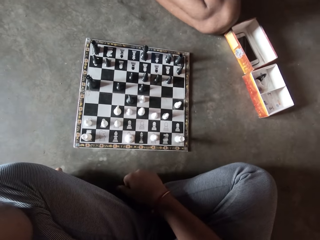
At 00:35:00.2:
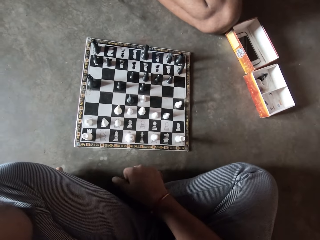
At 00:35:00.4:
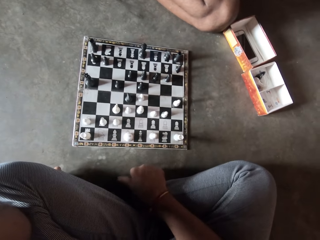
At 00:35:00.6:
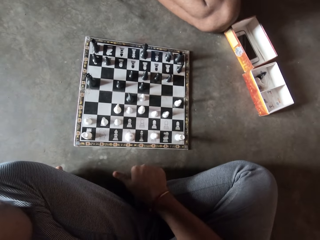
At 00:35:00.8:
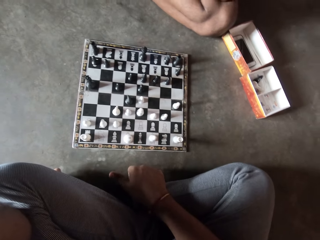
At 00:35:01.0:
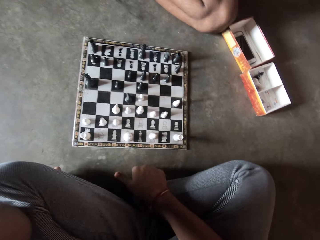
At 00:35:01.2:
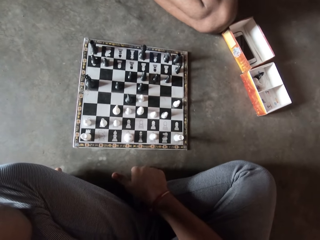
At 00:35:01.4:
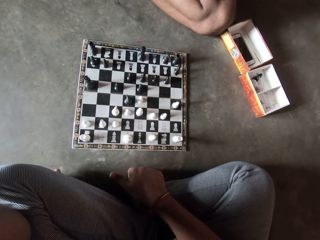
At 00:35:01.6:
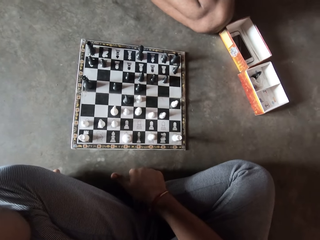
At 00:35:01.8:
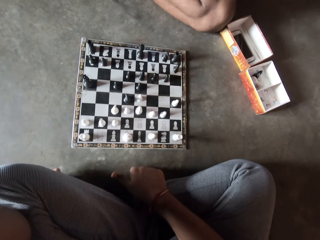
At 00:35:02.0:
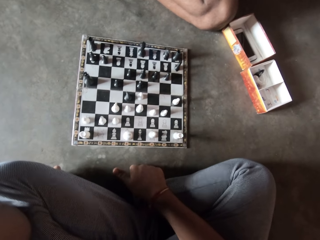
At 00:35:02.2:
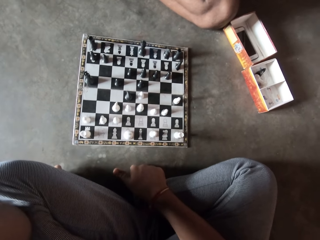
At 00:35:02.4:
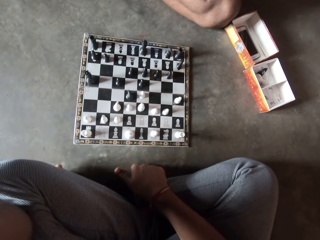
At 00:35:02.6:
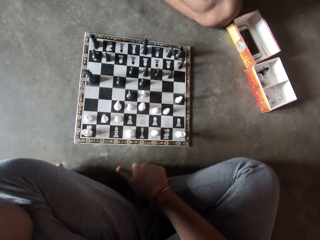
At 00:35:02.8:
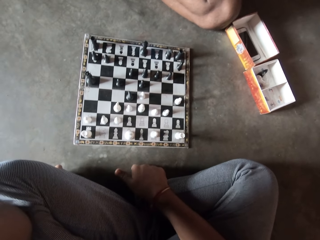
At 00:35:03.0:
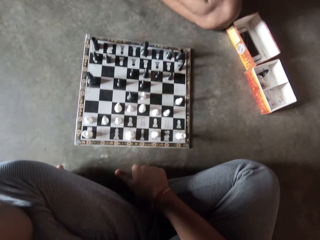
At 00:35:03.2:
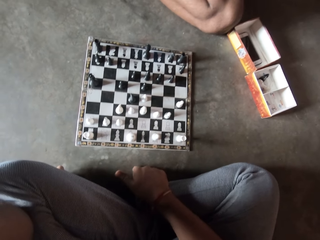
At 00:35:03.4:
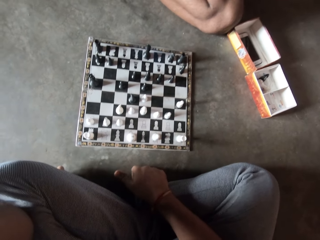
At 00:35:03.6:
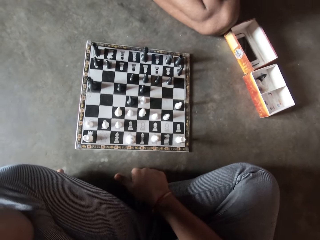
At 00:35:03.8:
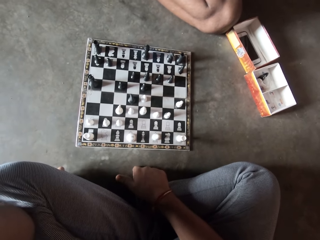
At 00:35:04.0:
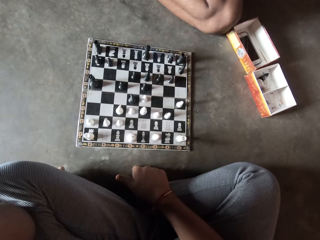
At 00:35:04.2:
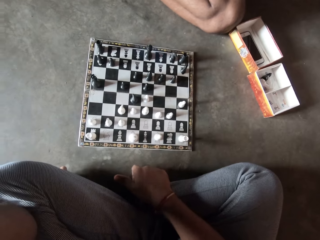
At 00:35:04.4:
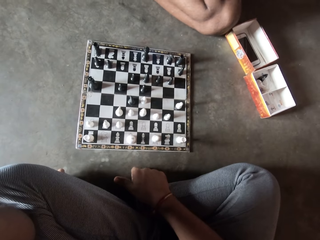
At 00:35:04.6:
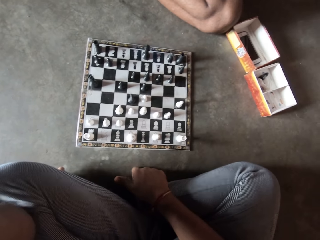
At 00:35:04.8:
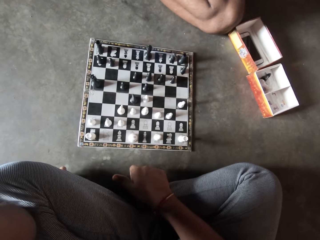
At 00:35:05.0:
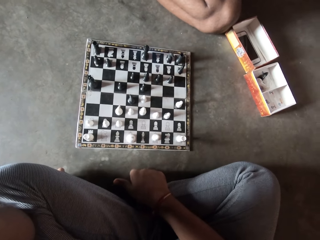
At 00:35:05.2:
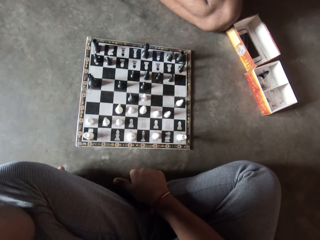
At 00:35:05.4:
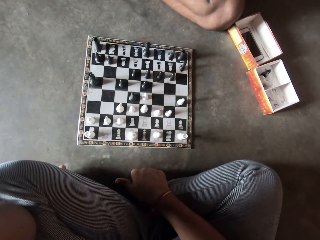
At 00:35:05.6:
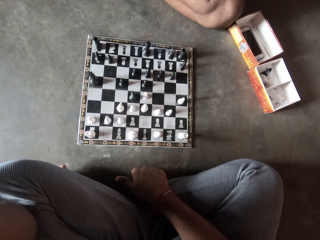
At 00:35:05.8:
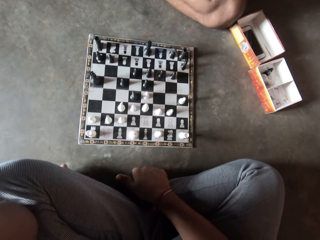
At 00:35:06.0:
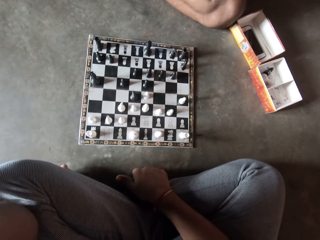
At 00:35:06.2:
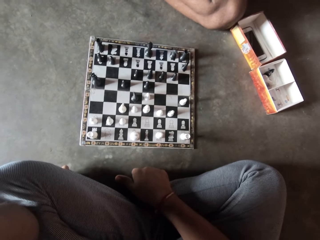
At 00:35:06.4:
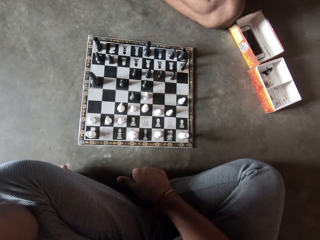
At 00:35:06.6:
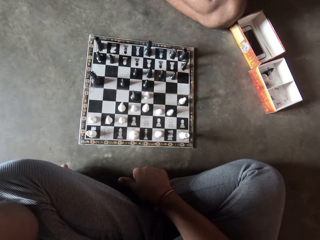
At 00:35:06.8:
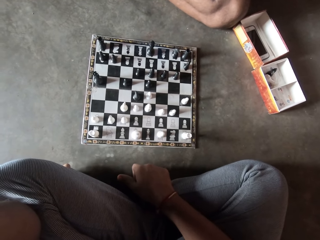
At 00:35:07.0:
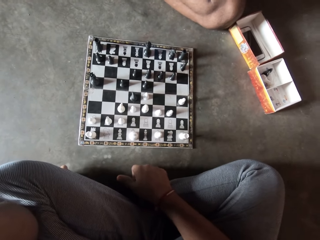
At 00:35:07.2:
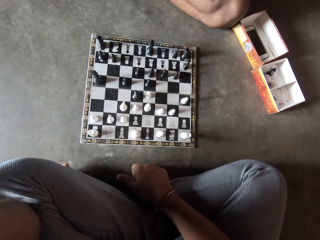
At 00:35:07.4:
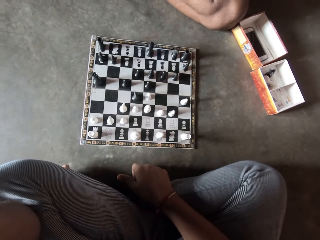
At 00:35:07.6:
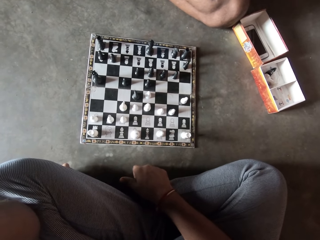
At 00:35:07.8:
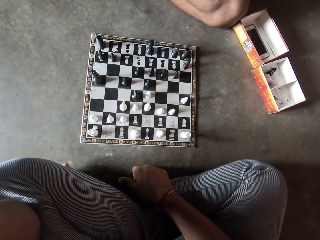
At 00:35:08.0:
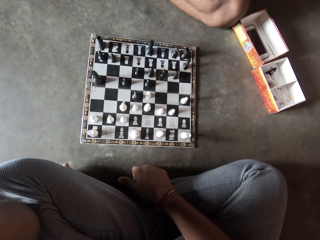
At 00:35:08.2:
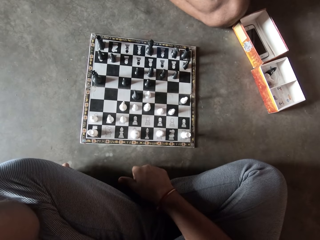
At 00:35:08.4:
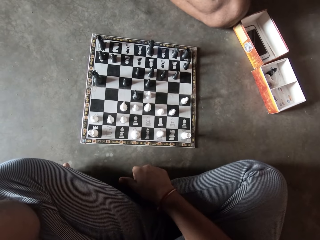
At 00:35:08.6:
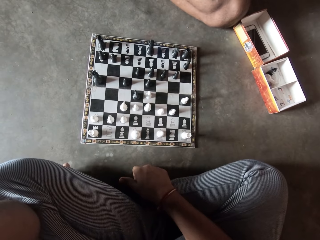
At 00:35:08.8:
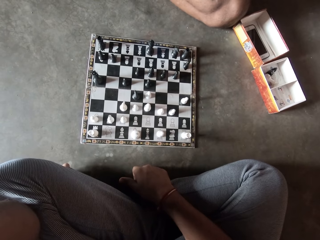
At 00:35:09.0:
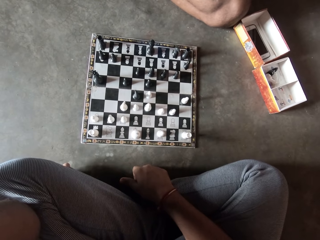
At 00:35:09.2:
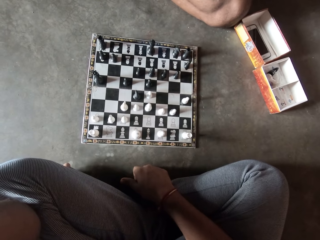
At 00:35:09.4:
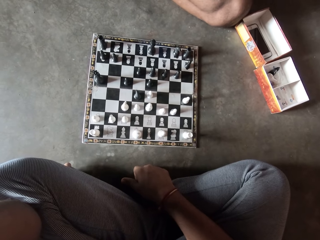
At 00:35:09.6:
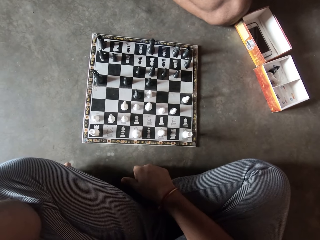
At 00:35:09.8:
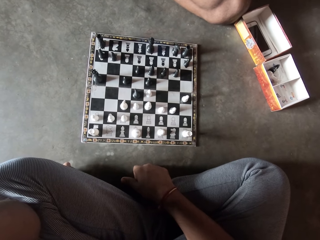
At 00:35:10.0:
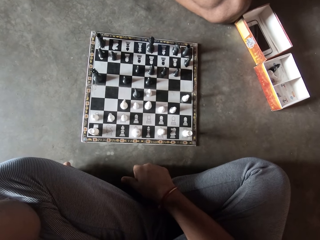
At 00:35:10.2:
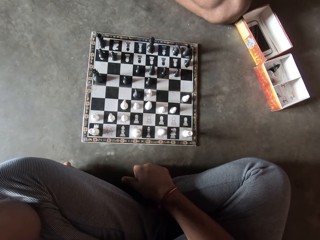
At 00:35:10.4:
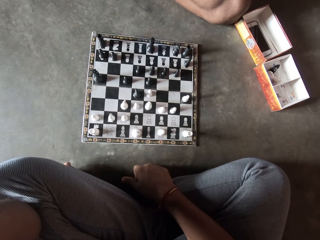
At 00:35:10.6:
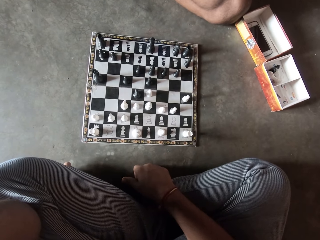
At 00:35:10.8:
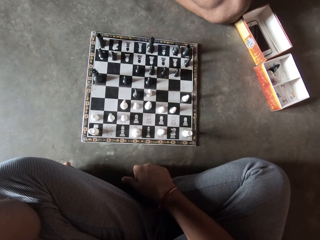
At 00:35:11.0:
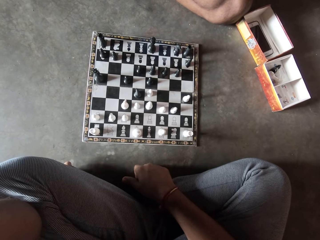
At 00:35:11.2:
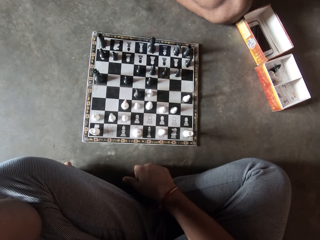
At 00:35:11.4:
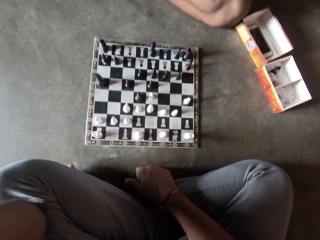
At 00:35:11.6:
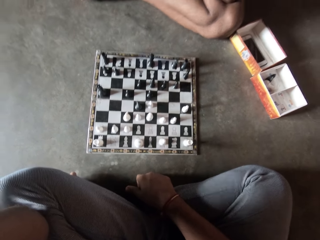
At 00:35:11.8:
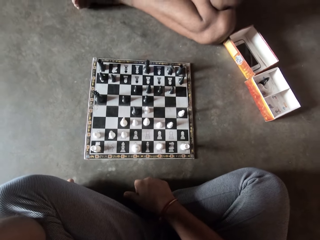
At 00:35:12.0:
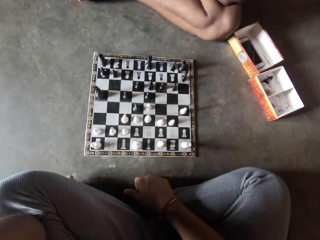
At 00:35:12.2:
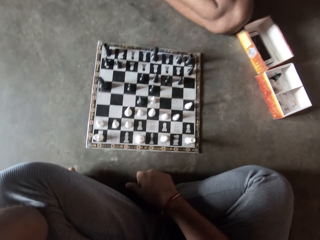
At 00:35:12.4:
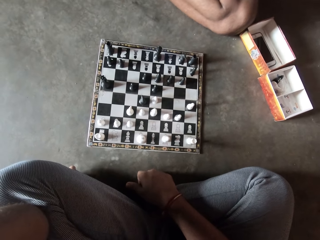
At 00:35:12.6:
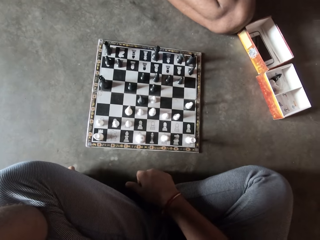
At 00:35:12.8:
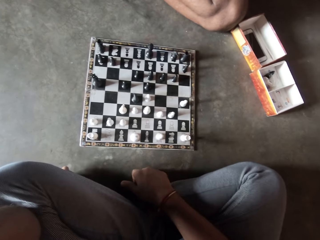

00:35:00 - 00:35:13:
The camera wearer knocks the floor repeatedly with his right hand. He looks at the draft game board.

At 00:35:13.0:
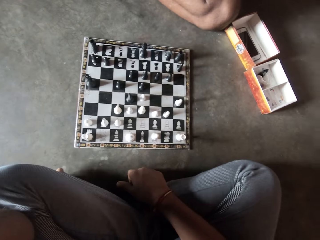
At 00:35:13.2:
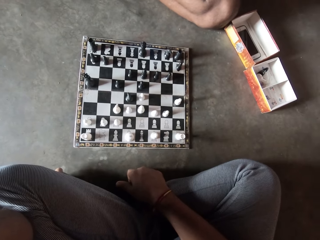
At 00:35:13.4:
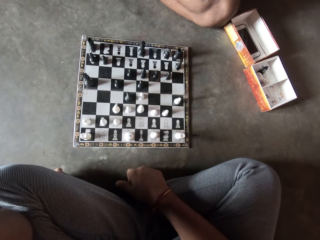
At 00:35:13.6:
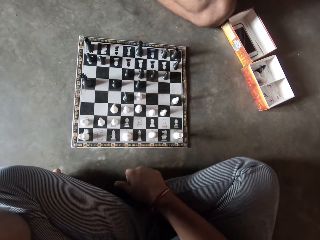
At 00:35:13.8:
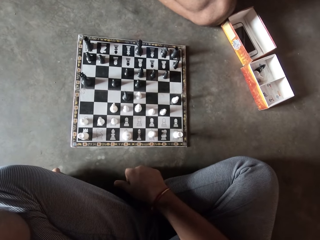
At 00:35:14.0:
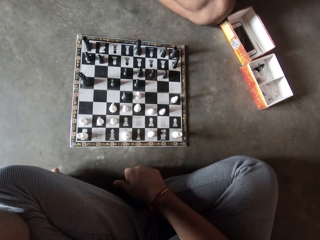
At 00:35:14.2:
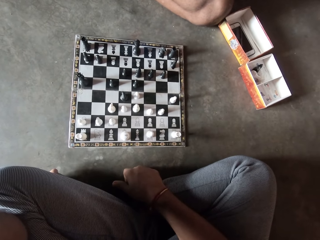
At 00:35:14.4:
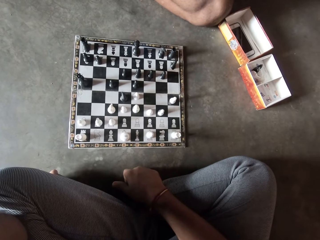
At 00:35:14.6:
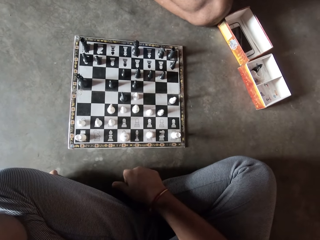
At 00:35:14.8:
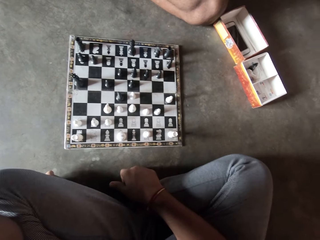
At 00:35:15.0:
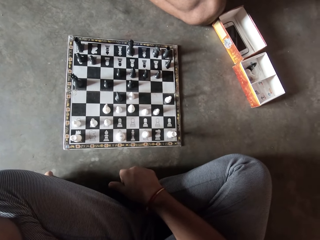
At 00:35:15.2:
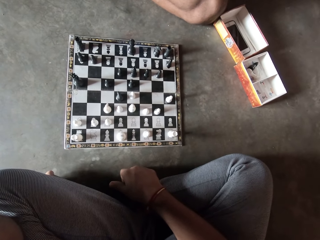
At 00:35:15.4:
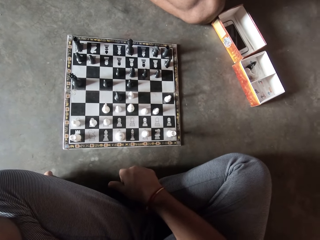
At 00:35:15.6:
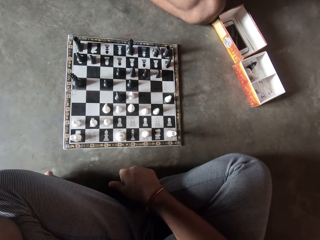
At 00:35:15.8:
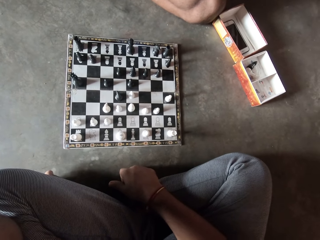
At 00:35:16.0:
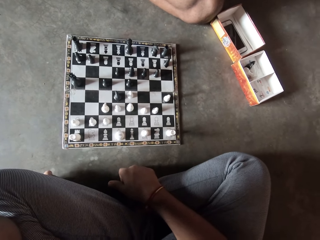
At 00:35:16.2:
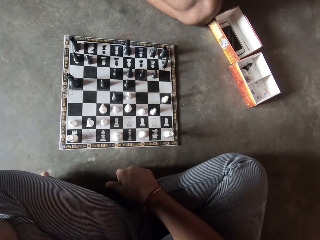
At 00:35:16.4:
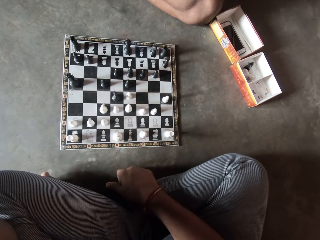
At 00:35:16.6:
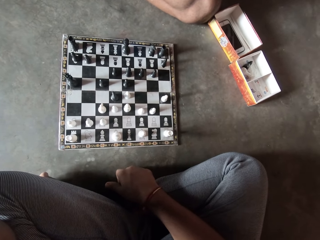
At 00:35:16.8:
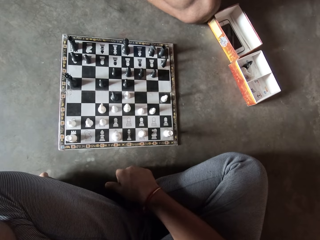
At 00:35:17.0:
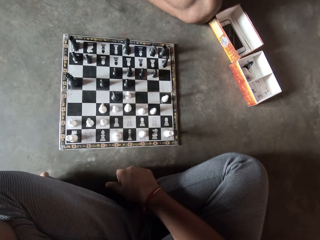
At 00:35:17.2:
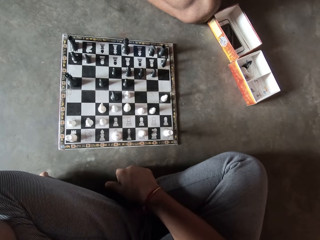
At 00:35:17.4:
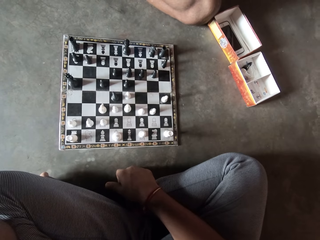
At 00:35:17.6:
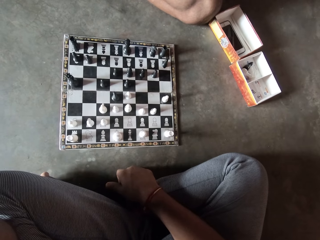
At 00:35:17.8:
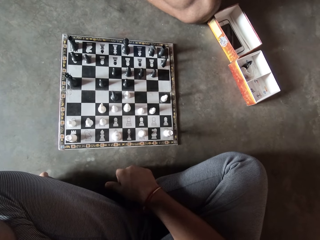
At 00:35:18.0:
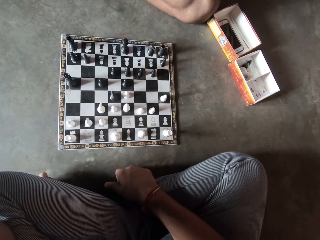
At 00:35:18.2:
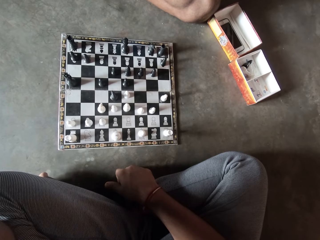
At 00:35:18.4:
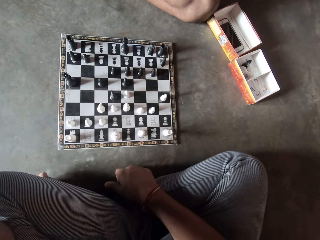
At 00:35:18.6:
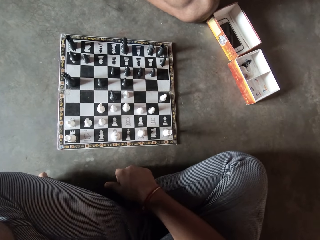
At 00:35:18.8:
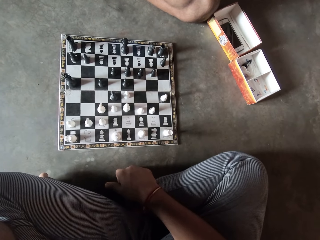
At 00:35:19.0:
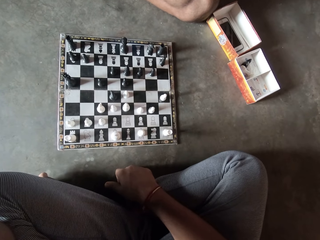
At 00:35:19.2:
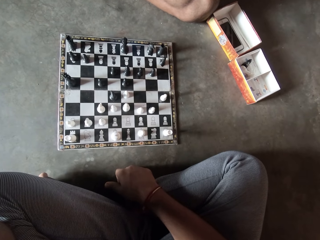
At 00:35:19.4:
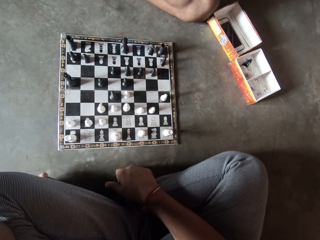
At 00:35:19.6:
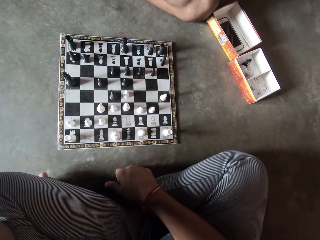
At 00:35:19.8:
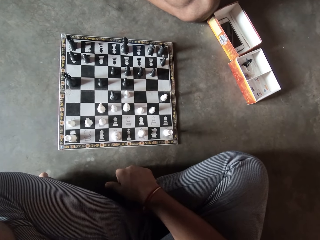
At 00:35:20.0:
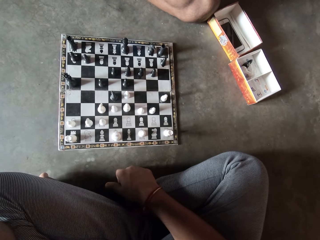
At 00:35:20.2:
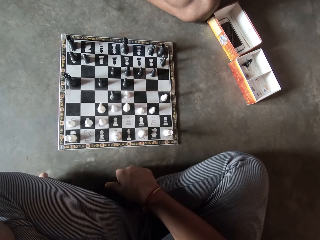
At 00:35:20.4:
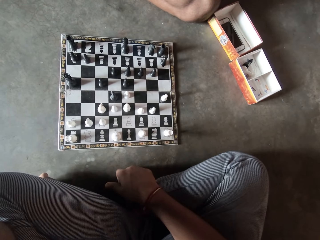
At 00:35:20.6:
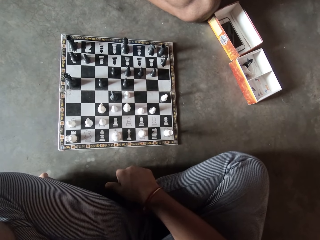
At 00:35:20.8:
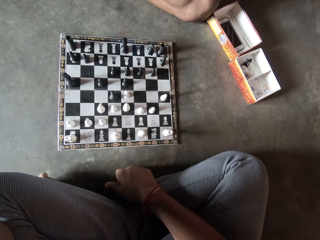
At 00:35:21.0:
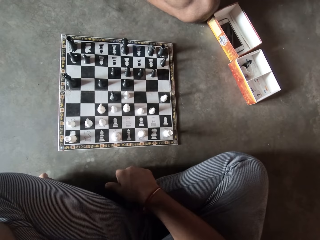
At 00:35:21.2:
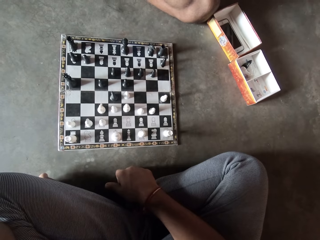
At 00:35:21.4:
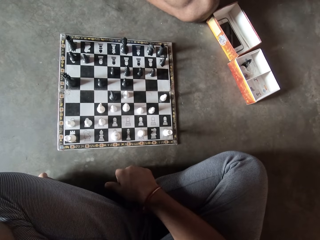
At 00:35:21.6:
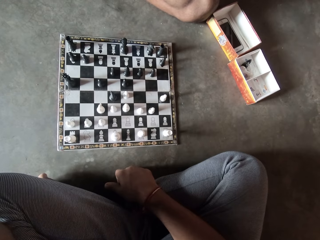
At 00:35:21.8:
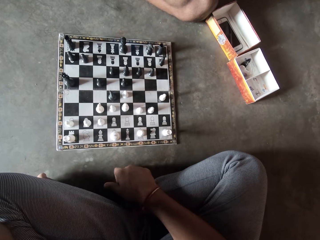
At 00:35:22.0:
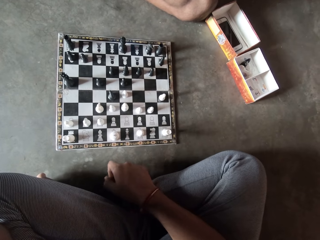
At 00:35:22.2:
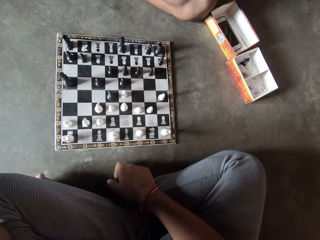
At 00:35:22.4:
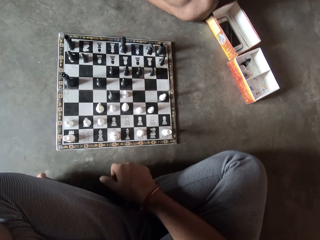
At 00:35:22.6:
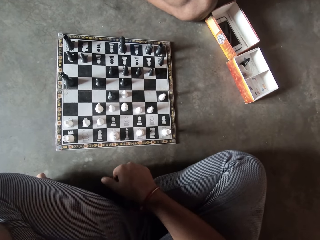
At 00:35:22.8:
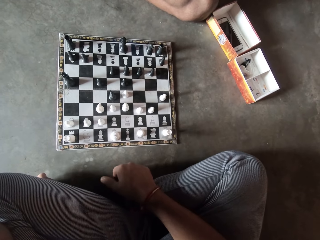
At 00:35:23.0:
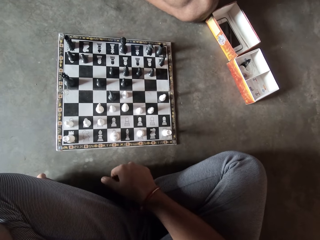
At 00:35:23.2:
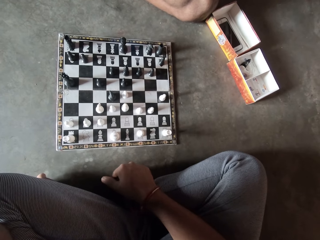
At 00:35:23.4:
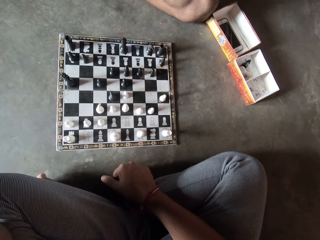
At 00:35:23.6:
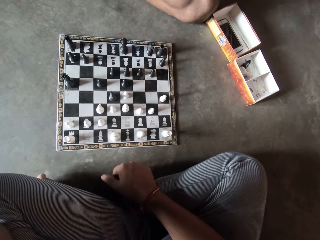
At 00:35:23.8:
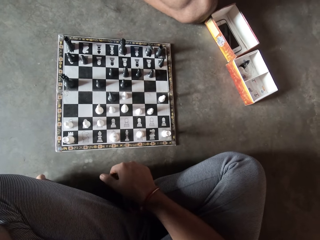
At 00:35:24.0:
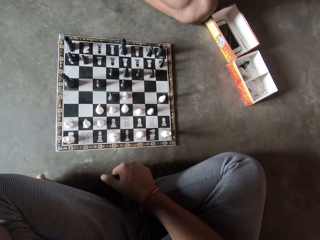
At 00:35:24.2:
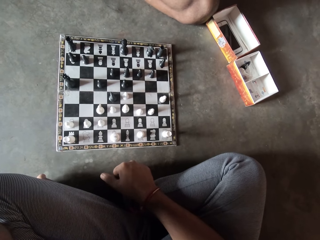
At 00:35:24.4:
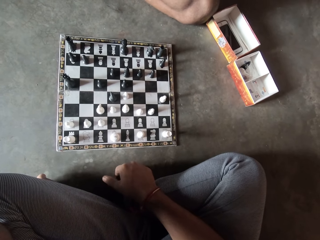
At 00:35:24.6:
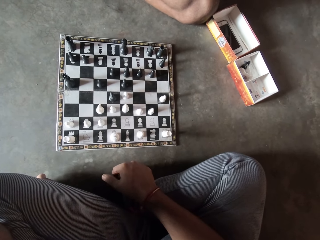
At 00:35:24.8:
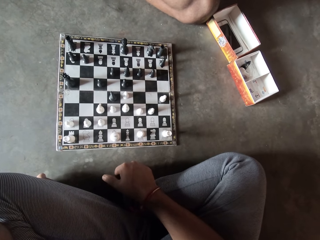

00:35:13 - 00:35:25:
The camera wearer hits his hand over the ground.
